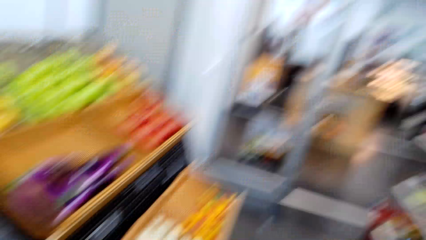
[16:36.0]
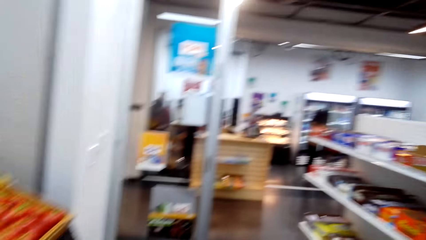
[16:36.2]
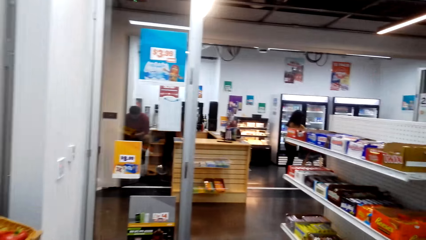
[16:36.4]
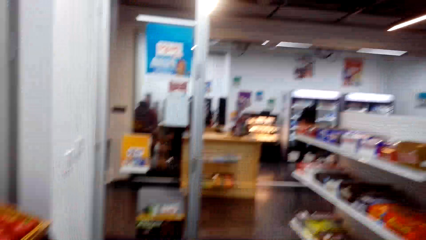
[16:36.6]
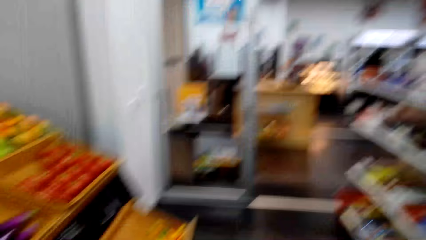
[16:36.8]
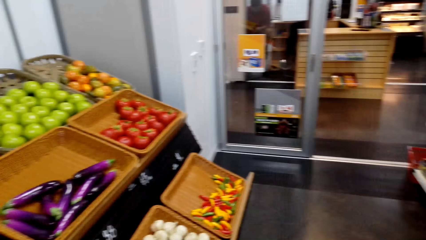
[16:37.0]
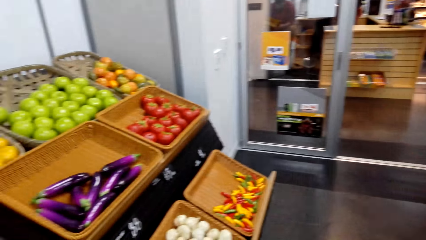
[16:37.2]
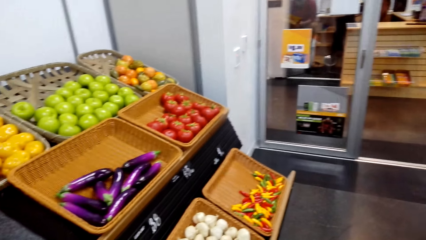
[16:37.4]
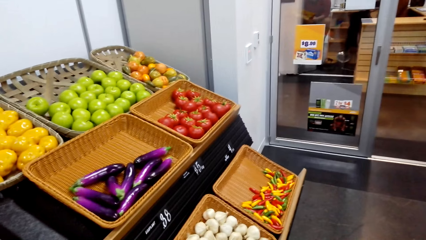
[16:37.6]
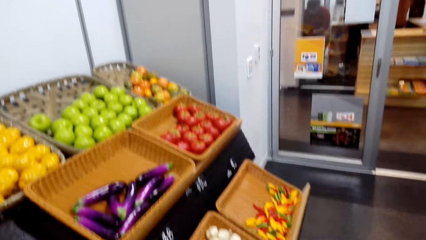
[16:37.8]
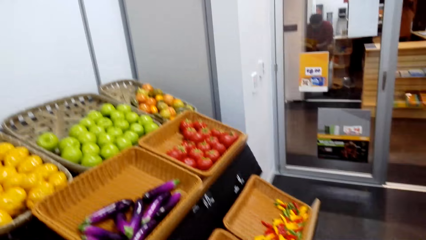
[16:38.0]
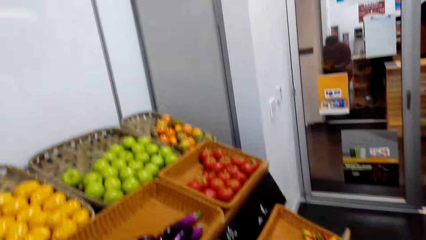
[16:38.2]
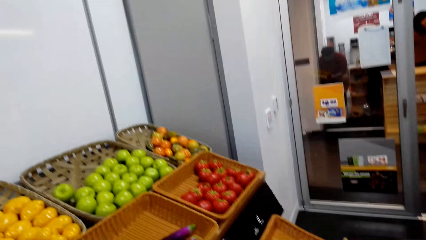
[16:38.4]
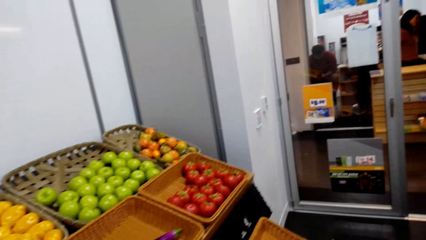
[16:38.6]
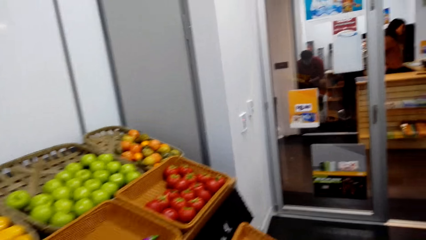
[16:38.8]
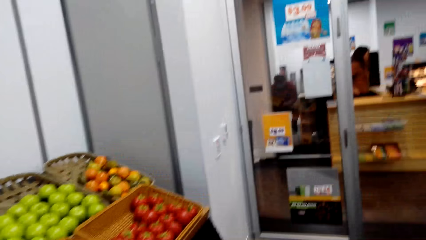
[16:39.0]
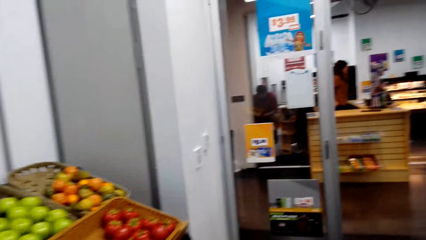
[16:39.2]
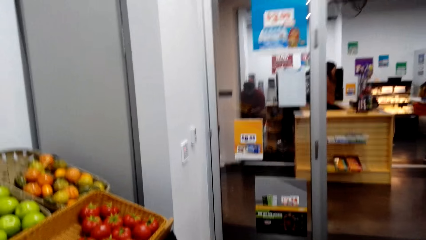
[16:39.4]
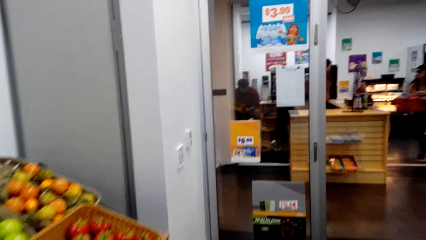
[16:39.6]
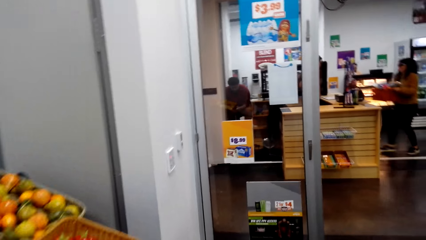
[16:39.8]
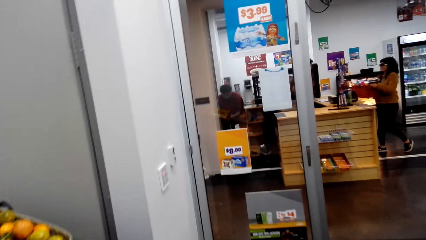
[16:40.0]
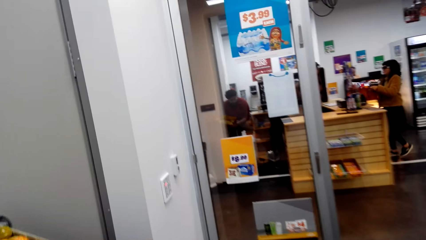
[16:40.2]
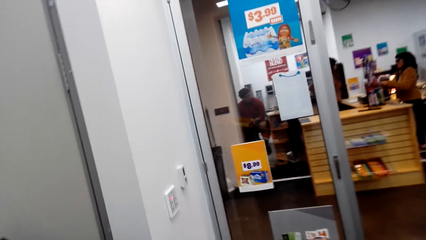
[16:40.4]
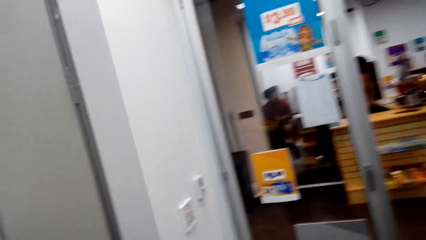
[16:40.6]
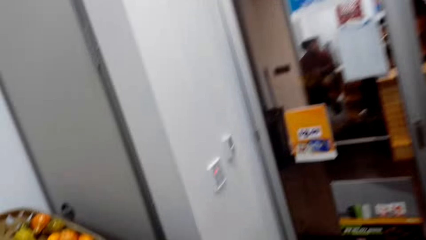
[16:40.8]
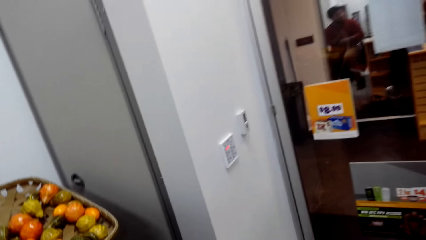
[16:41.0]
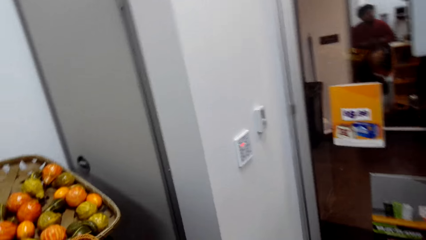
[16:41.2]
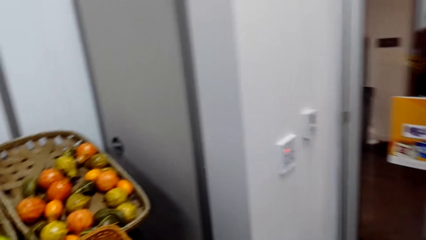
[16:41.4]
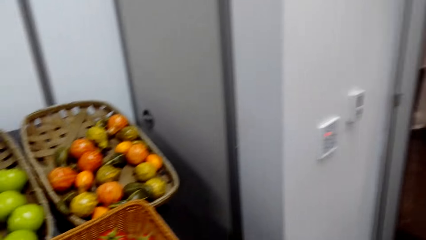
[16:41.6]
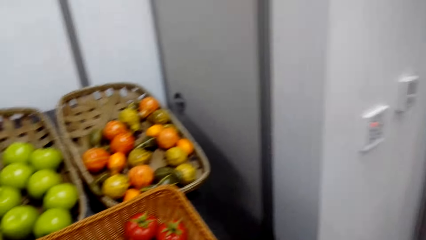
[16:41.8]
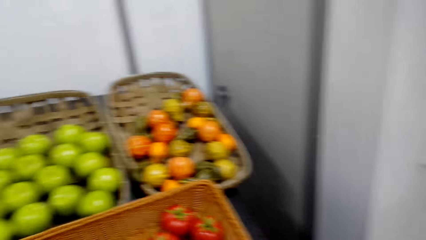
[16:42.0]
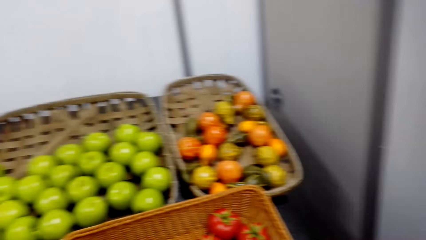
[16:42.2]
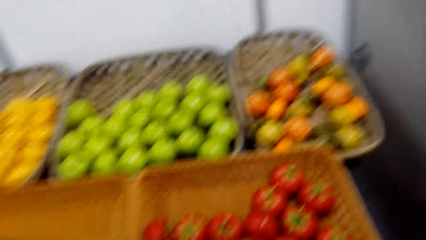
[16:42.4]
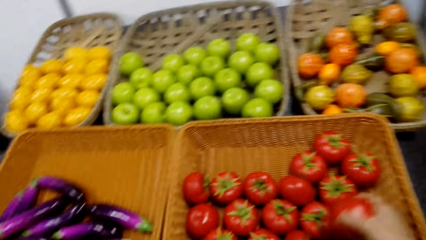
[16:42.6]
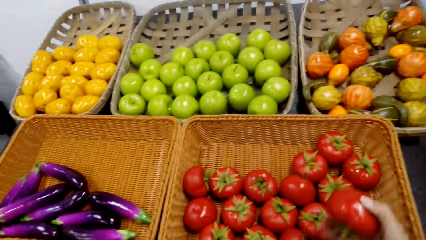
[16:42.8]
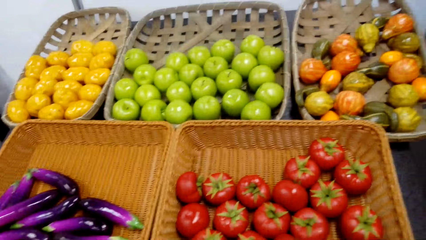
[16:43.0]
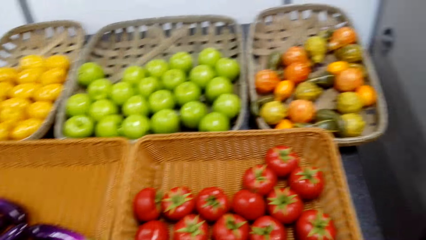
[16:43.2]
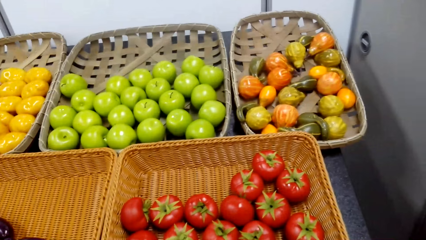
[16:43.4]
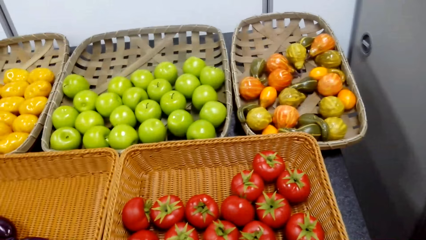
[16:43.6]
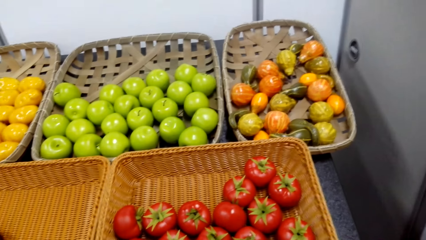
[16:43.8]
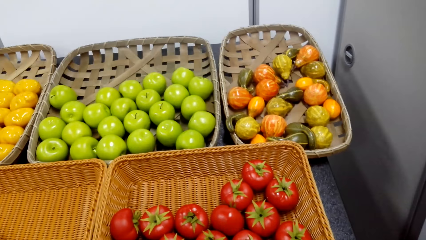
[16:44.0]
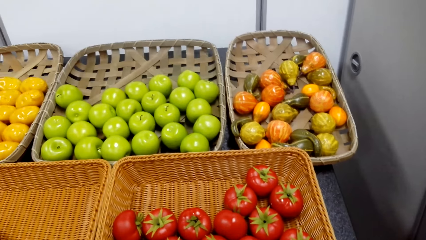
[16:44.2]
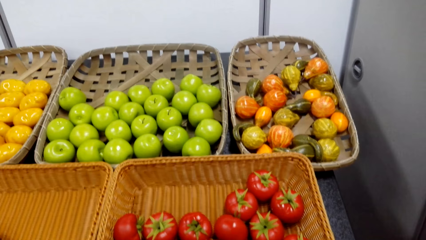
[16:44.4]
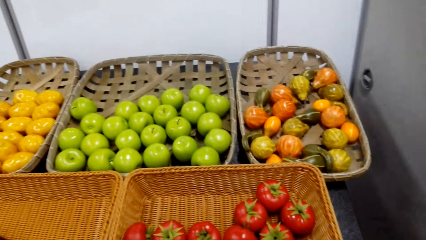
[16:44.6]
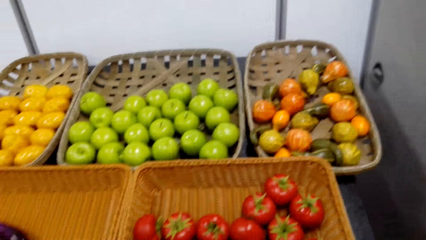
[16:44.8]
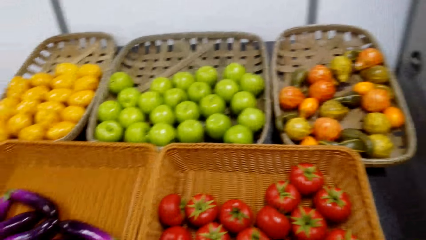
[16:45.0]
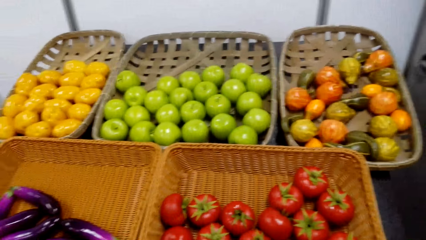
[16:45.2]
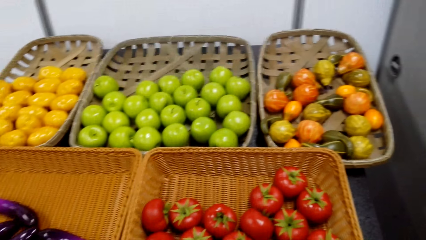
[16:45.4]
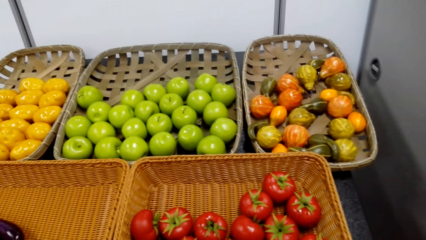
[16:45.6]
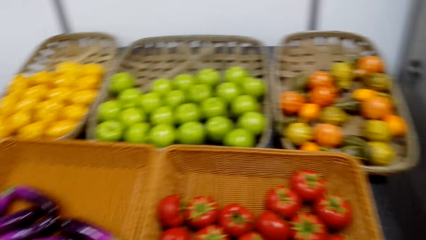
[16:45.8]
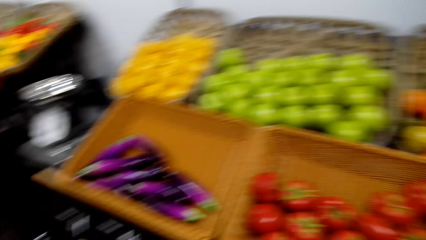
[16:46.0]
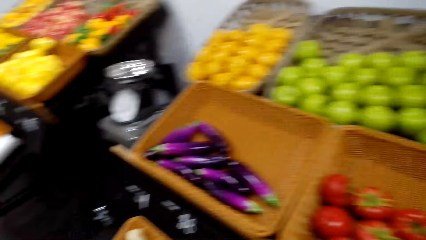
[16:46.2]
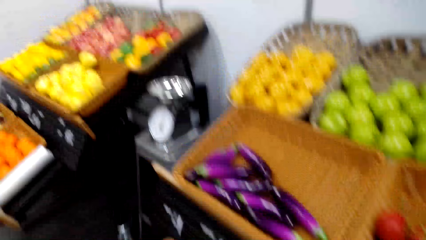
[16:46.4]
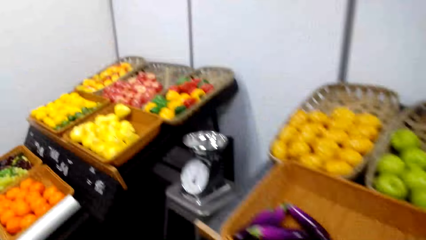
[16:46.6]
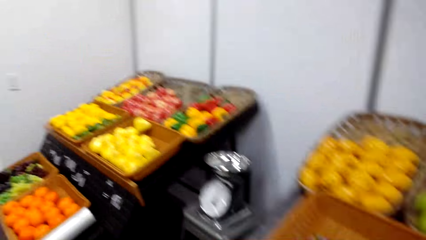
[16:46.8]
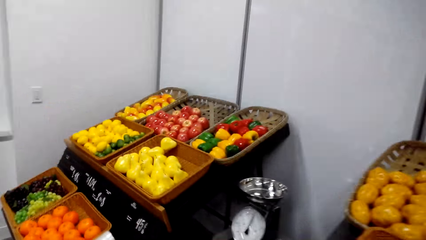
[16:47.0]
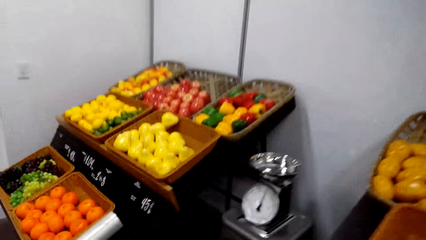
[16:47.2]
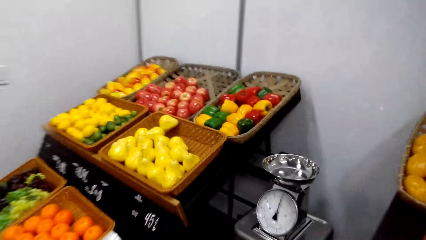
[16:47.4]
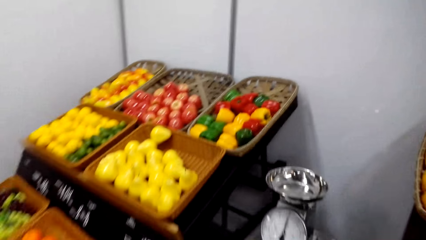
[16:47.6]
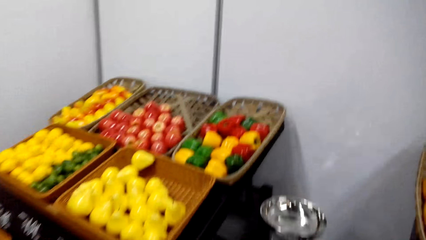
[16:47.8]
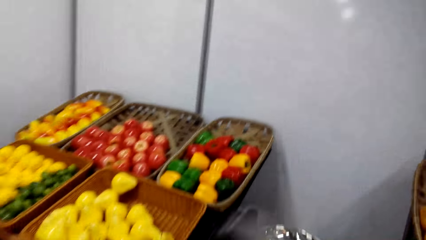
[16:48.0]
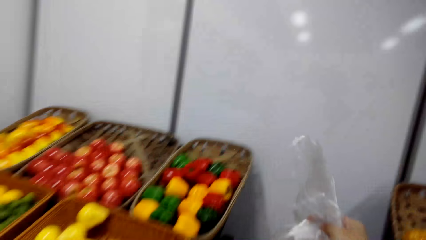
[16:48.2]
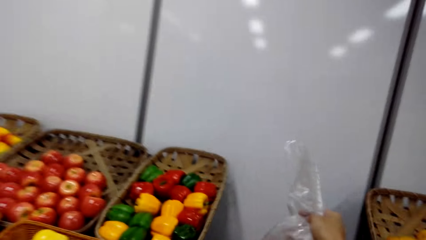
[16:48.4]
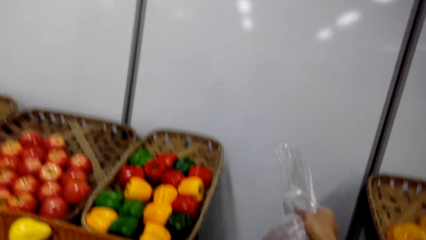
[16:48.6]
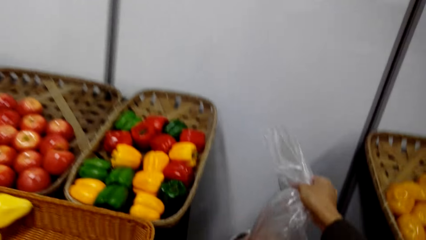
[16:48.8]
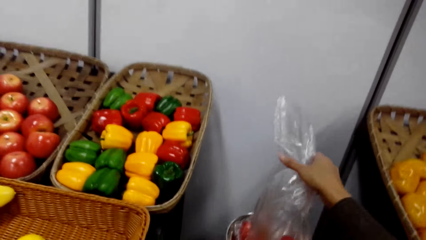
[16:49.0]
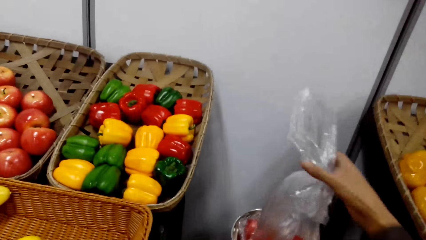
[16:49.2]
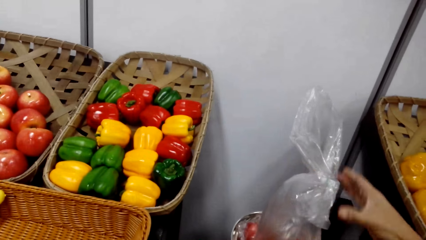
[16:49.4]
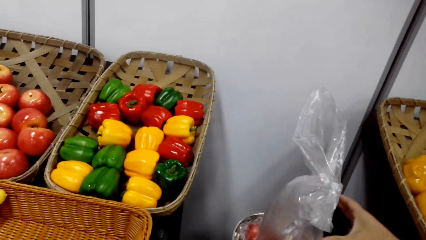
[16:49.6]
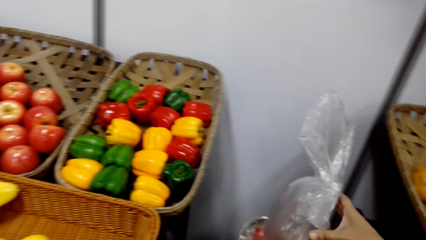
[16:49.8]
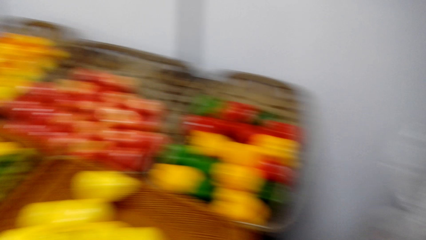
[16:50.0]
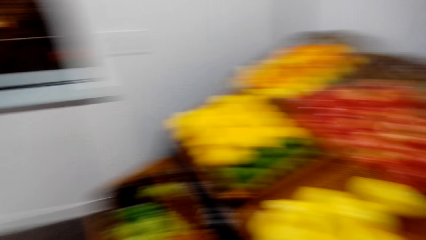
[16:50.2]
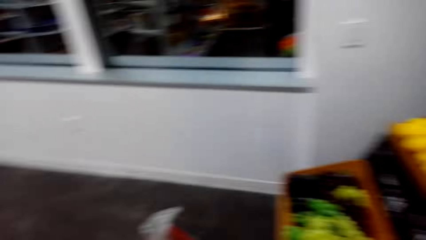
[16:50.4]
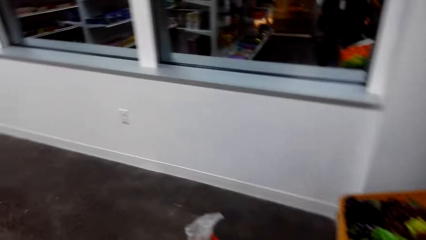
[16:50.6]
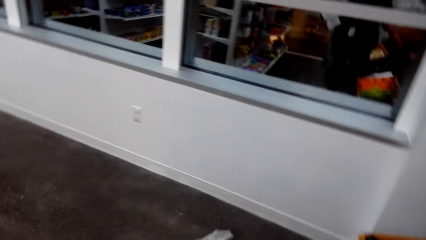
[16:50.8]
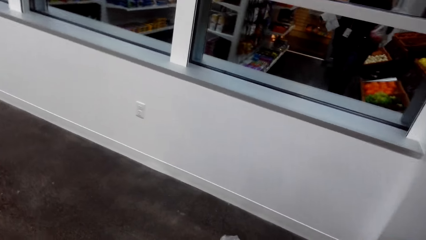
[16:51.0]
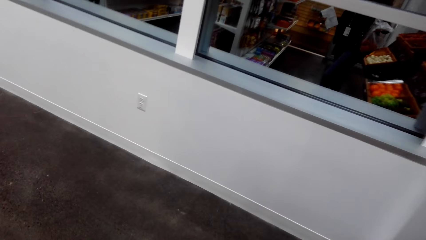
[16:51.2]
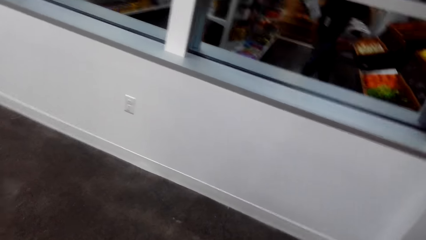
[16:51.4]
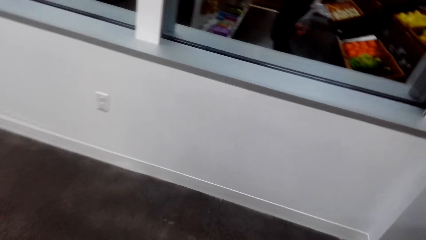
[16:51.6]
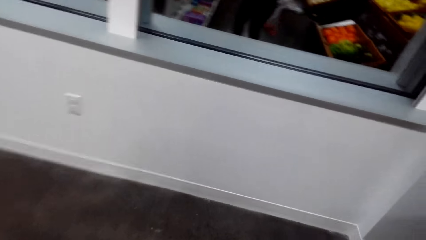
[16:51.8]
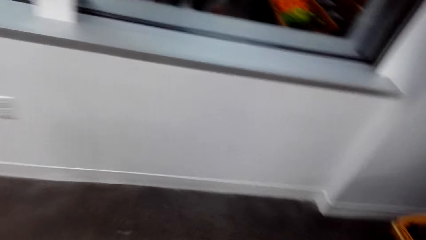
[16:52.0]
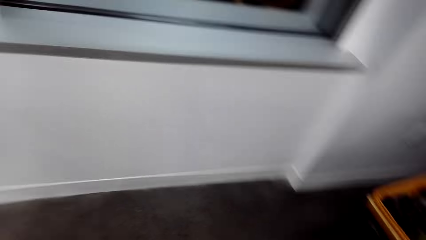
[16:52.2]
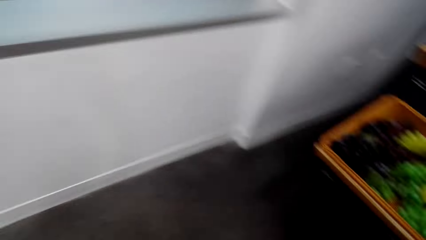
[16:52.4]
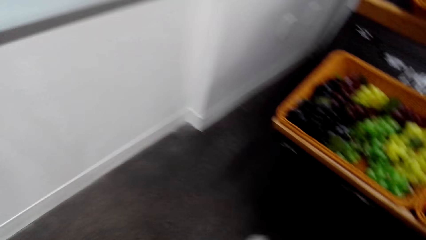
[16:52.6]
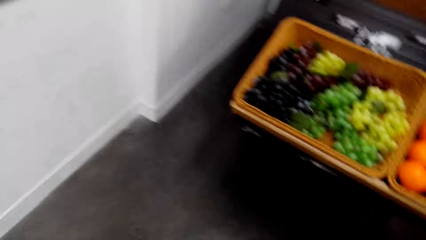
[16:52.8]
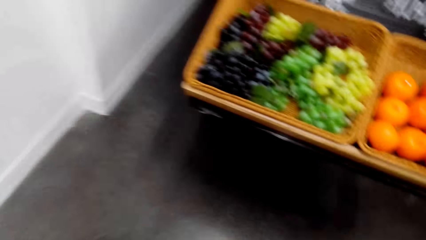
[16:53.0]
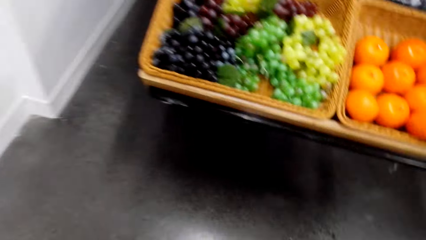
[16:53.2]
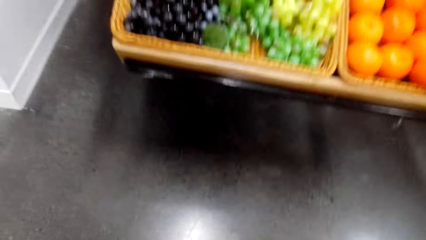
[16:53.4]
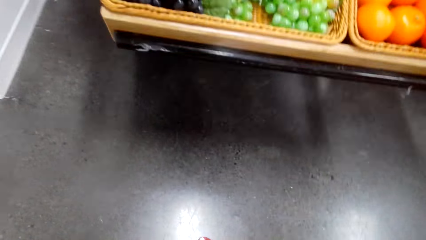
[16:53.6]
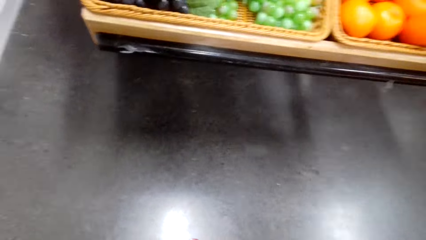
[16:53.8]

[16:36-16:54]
The camera wearer picks up tomatoes. They weigh the tomatoes and look around.
